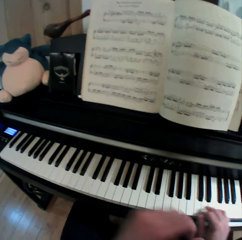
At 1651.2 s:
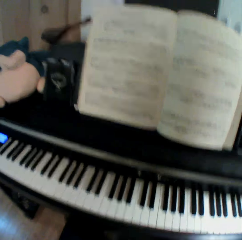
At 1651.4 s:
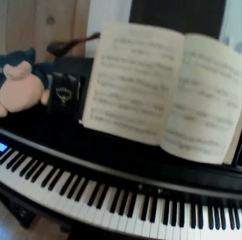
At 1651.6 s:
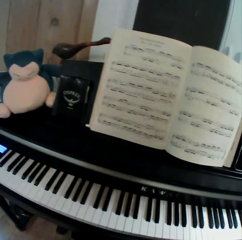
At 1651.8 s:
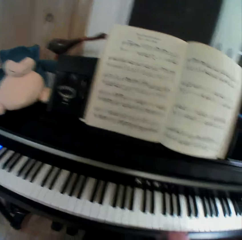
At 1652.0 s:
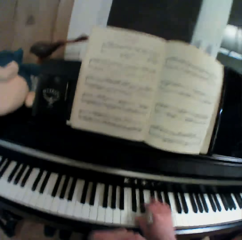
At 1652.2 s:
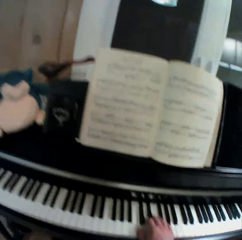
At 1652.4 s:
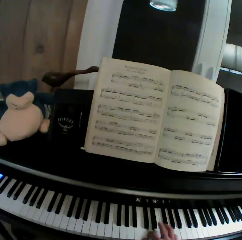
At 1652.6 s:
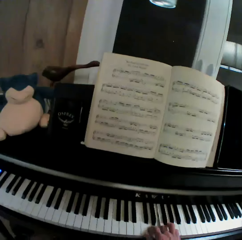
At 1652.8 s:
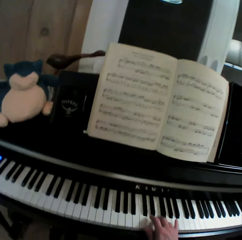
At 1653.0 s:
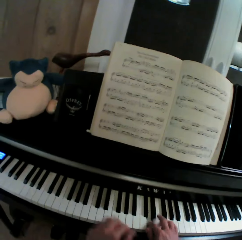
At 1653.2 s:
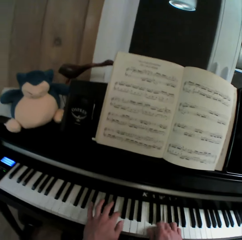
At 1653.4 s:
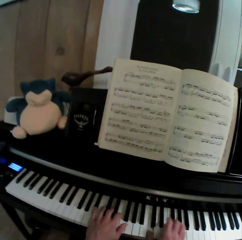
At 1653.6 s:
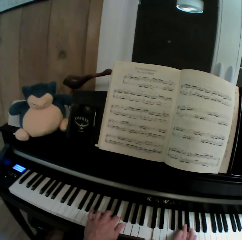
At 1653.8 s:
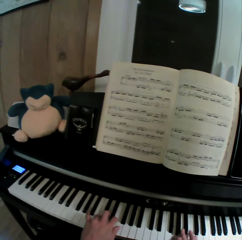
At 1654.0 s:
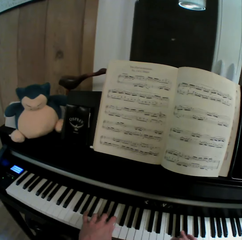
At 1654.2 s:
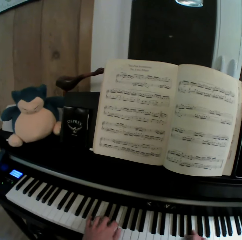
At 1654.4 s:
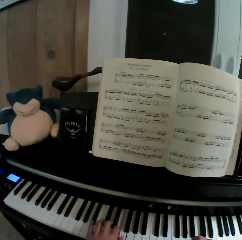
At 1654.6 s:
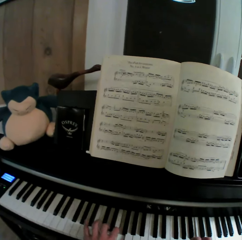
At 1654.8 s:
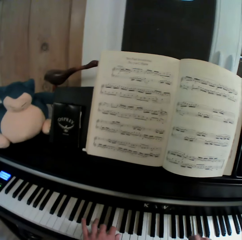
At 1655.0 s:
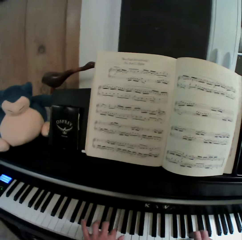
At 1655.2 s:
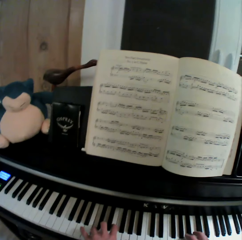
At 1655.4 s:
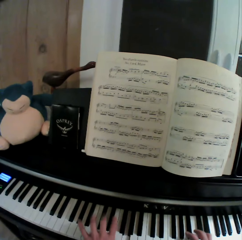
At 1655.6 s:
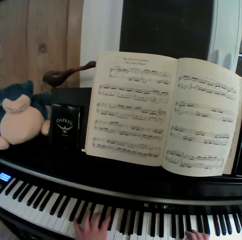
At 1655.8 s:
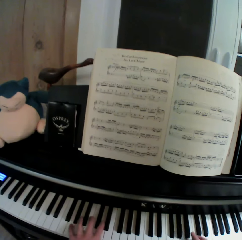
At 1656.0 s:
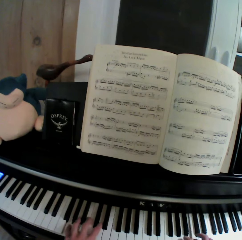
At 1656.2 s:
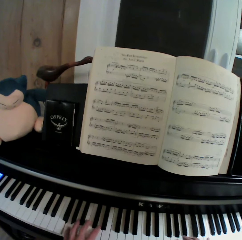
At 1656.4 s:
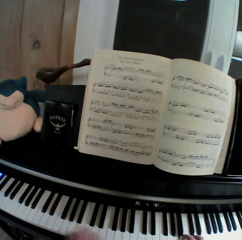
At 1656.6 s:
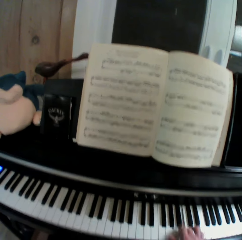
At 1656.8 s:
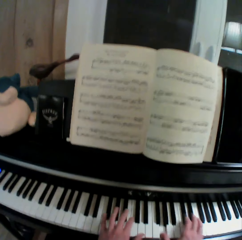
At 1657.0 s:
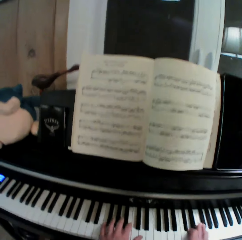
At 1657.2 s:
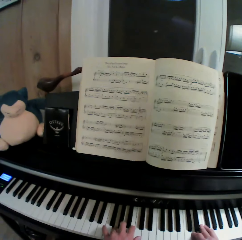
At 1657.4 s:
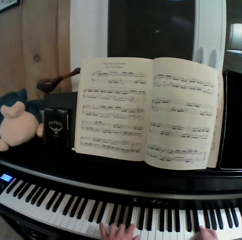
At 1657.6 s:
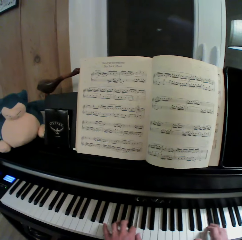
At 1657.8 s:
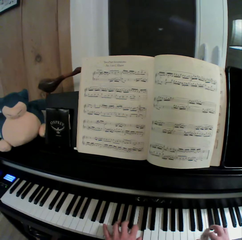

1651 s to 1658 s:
The camera wearer plays the piano.

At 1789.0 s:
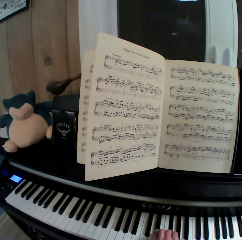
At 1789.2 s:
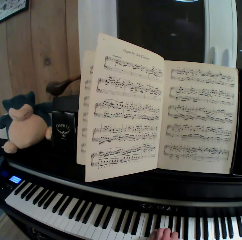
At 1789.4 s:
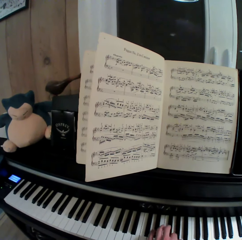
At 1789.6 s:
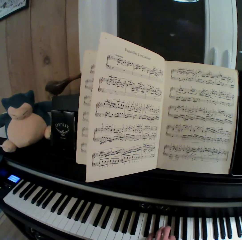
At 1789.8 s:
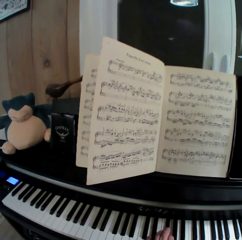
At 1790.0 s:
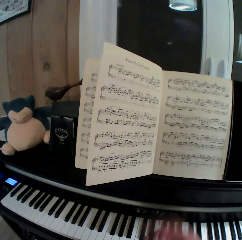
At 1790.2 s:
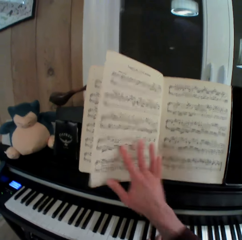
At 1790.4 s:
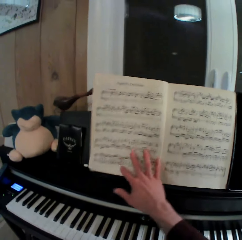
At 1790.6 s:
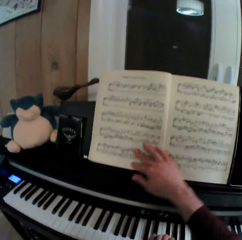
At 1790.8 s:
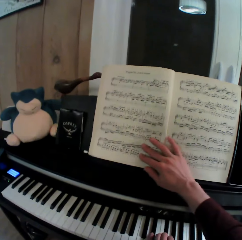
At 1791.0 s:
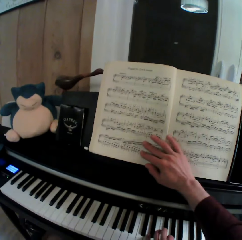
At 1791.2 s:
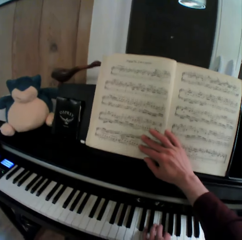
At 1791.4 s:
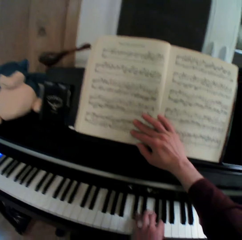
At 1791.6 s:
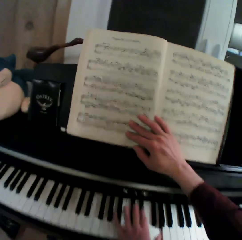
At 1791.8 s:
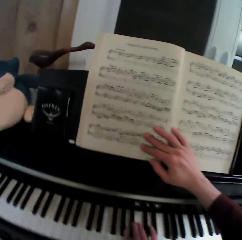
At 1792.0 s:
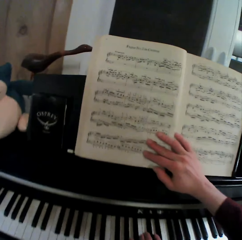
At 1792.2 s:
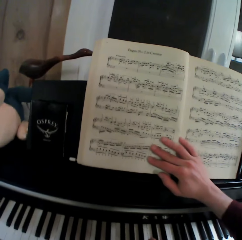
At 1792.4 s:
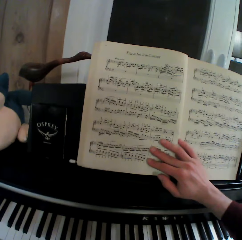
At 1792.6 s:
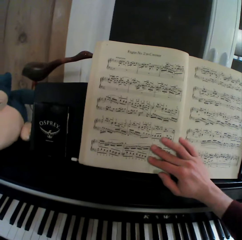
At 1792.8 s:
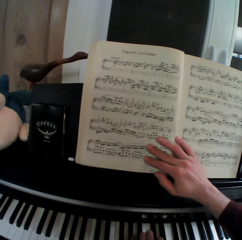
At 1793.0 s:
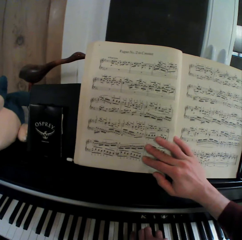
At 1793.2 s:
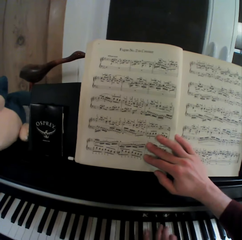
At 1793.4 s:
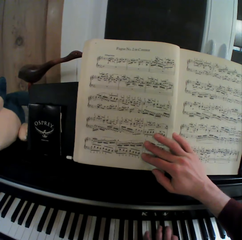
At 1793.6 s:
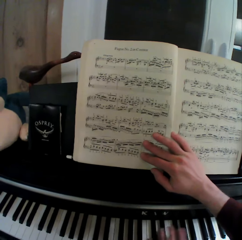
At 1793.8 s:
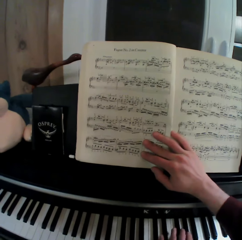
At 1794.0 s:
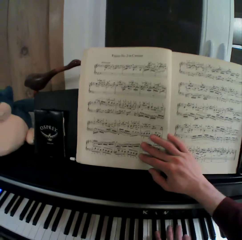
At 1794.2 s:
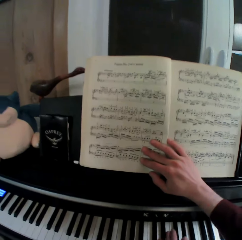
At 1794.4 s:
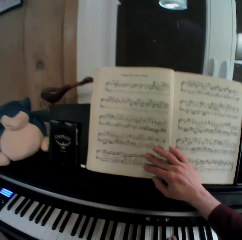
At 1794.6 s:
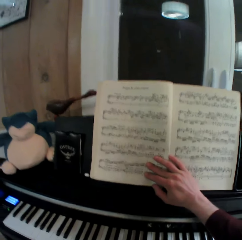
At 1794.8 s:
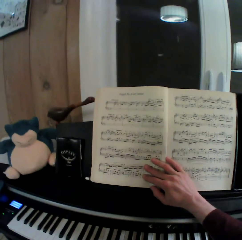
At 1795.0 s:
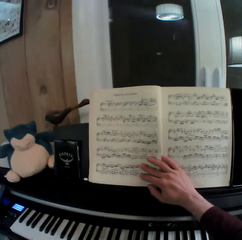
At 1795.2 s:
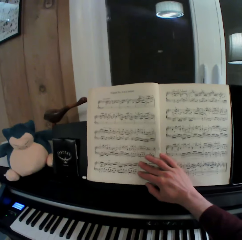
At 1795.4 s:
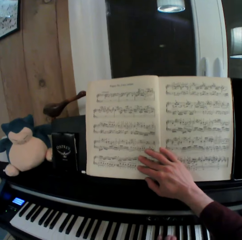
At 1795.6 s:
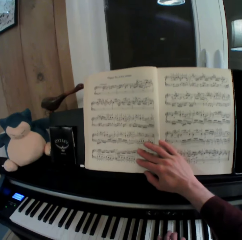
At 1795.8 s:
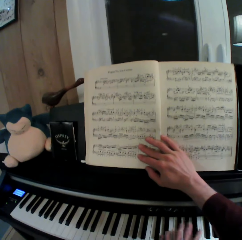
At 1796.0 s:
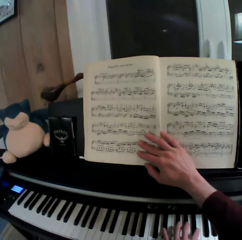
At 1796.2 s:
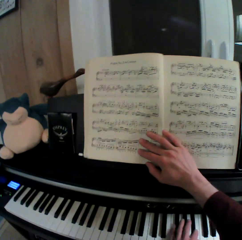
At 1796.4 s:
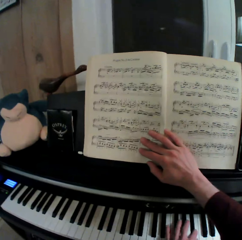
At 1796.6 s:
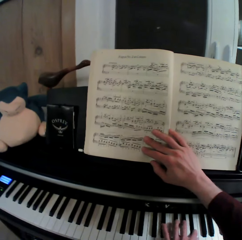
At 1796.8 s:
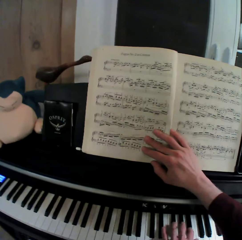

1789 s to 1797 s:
The camera wearer holds the page with his hand. He touches the music book. He plays a keyboard with his hand.

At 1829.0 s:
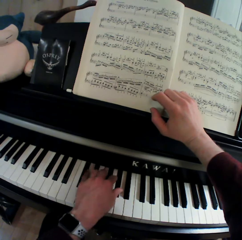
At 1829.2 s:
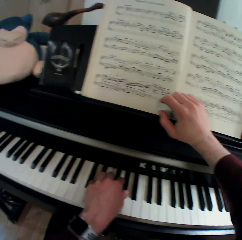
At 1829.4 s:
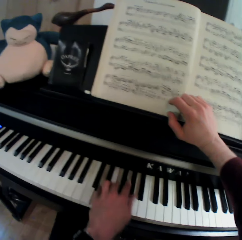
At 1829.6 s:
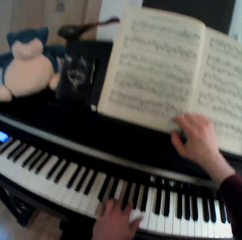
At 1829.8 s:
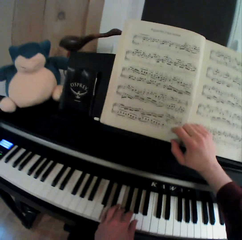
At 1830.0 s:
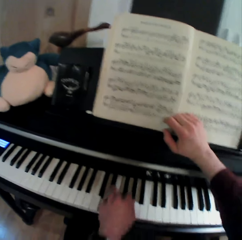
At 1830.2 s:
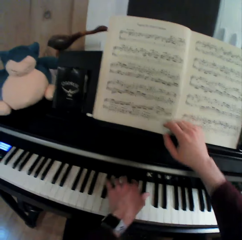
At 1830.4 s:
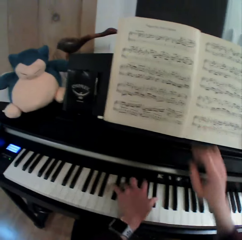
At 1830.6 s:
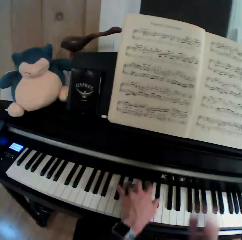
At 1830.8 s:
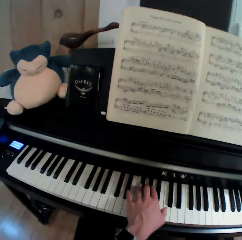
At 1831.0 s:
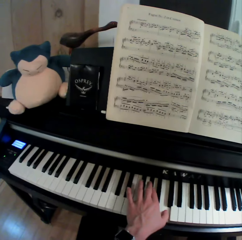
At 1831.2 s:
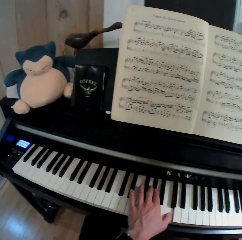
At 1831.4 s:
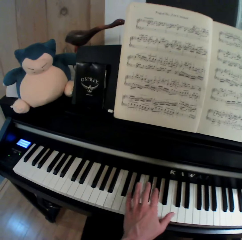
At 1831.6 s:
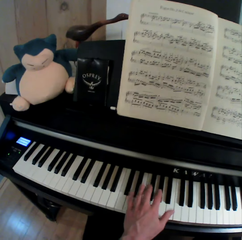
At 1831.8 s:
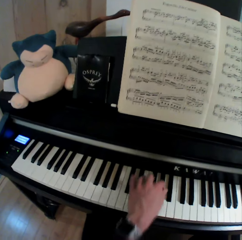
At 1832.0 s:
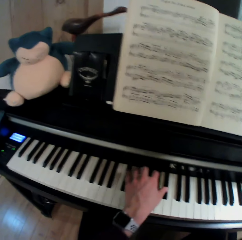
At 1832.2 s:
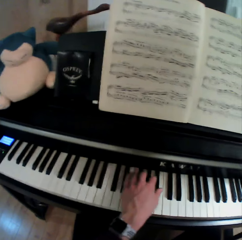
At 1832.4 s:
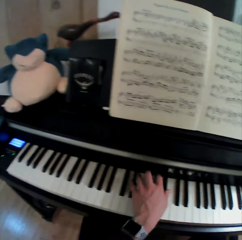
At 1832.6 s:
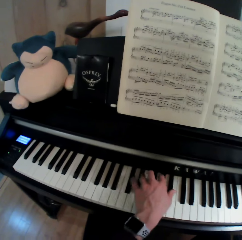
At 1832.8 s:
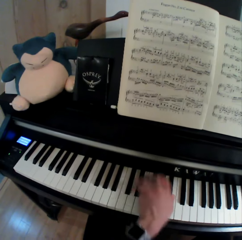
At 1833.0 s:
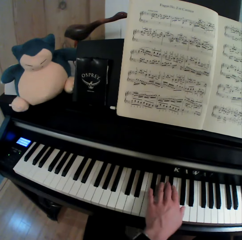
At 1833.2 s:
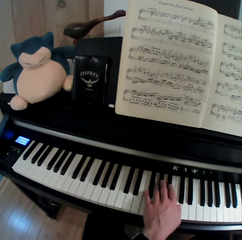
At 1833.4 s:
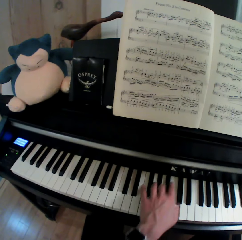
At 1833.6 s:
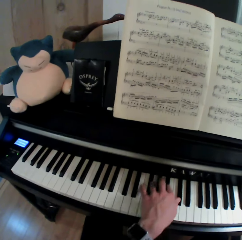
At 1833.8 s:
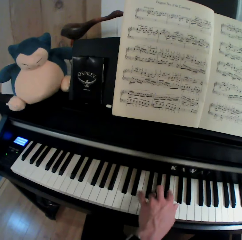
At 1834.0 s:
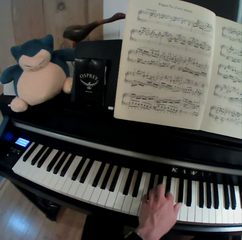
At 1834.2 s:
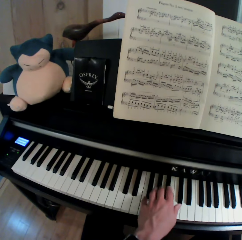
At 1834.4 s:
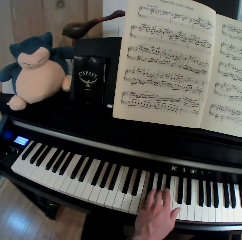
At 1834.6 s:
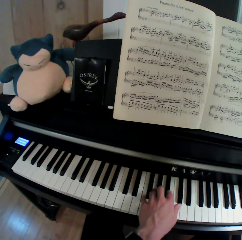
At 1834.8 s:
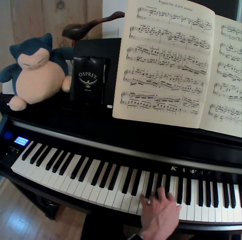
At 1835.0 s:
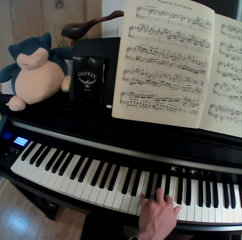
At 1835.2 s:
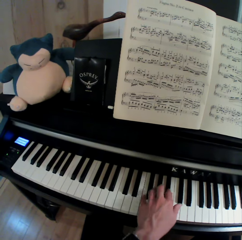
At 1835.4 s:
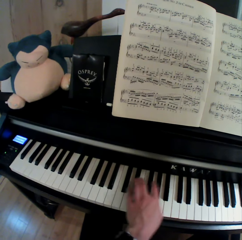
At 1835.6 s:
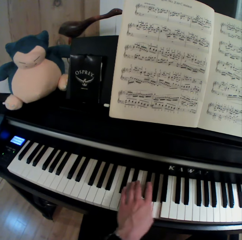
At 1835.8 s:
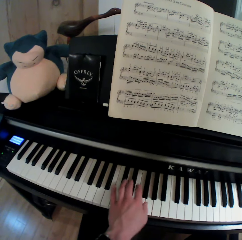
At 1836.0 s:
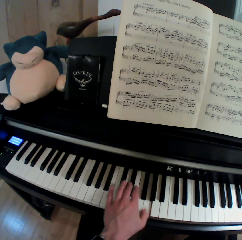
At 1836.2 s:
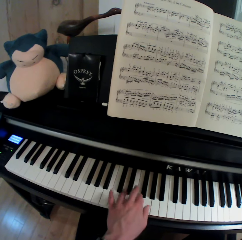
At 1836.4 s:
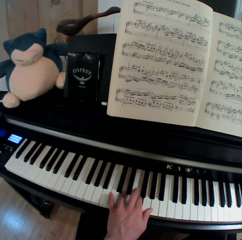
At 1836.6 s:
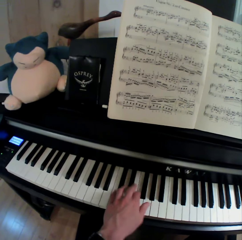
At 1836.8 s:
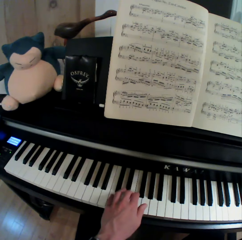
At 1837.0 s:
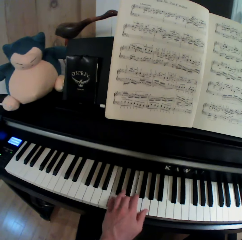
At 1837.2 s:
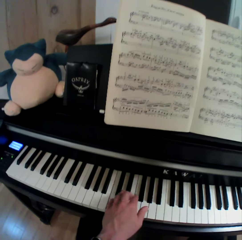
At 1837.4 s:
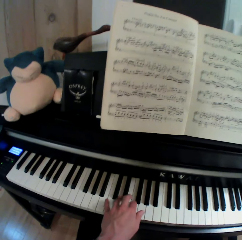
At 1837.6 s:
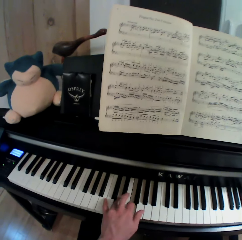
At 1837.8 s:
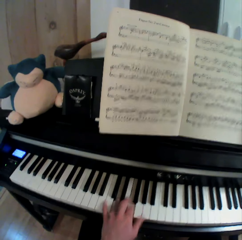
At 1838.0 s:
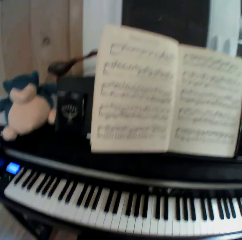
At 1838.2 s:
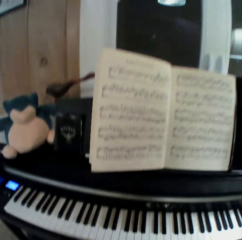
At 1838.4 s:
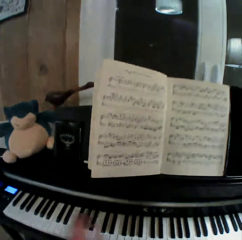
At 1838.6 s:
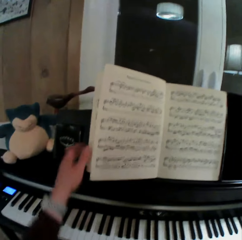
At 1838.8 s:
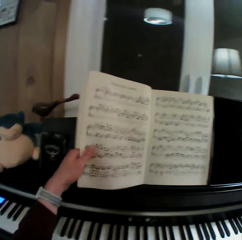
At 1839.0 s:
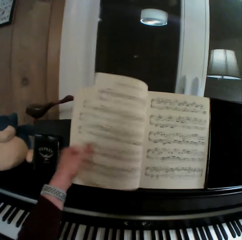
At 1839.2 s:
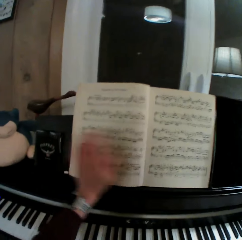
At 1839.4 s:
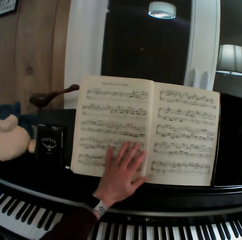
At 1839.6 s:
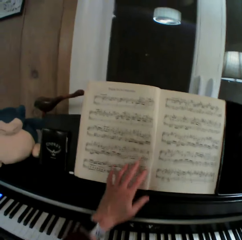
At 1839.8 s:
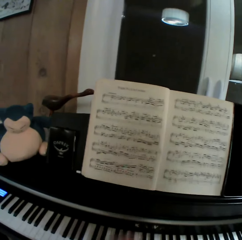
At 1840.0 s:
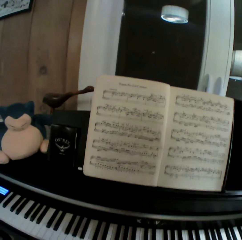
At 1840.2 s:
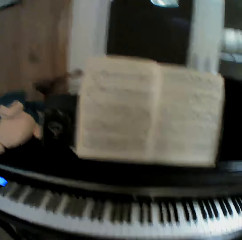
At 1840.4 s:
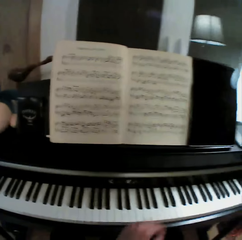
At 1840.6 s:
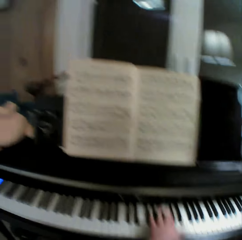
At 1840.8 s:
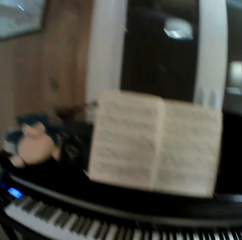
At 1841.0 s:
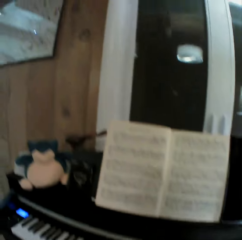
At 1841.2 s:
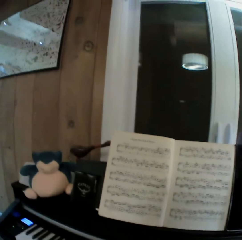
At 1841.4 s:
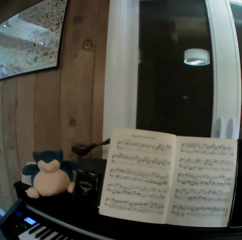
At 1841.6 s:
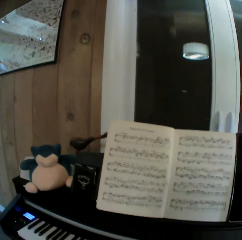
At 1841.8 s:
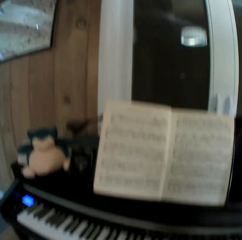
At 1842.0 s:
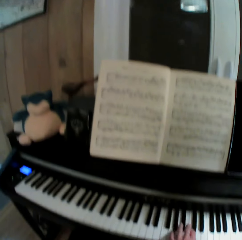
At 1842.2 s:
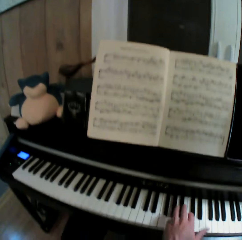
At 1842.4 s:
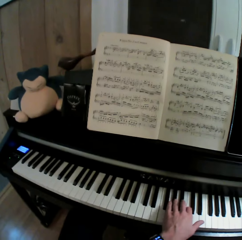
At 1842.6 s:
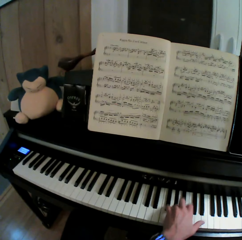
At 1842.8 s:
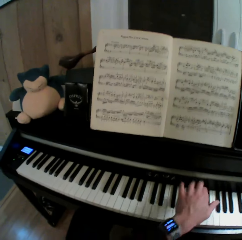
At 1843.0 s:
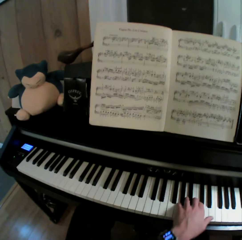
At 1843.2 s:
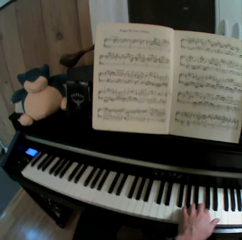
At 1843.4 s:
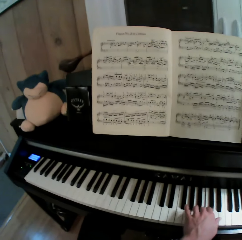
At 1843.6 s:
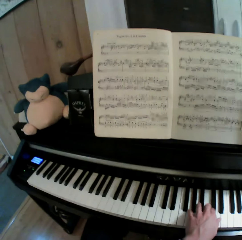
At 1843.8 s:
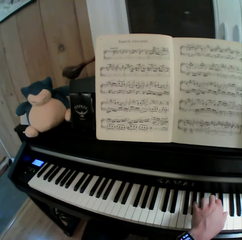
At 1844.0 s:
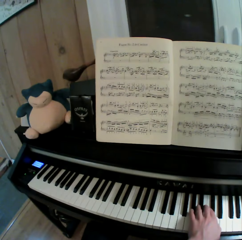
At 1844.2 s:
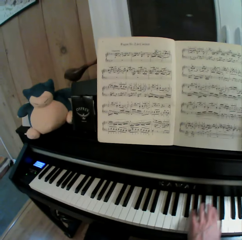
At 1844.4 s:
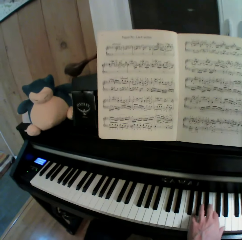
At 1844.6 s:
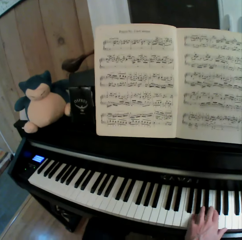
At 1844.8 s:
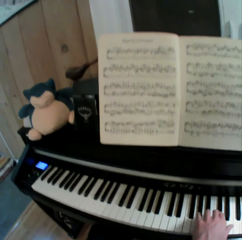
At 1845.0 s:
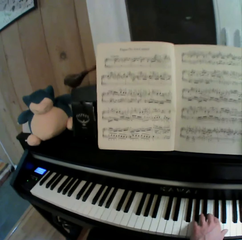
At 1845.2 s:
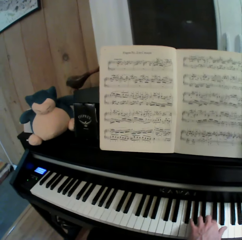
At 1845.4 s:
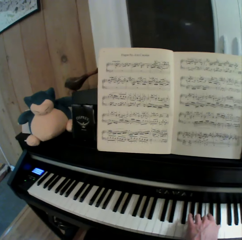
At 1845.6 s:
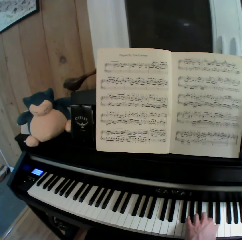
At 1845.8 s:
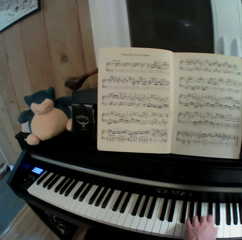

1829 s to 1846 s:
The camera wearer pulls his hand off the book. He plays a keyboard with his hand. He pulls his hand off the keyboard. He opens the pages of the music book. He aligns the page. He pulls his hand off the page. He plays the keyboard with his hand.
